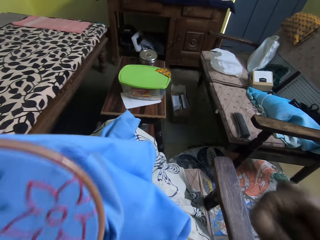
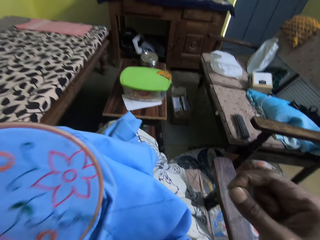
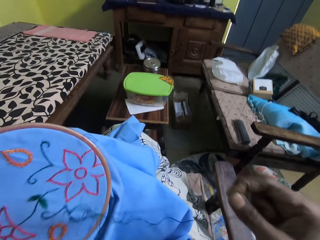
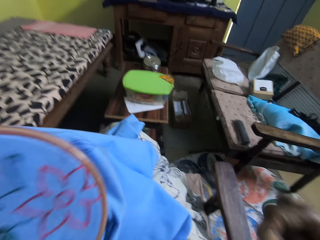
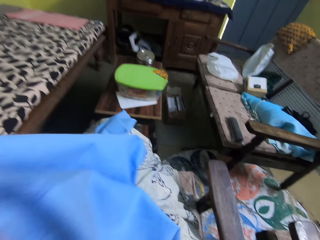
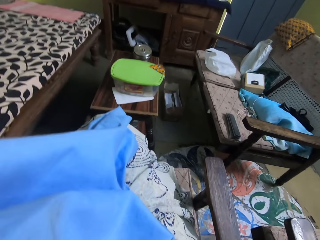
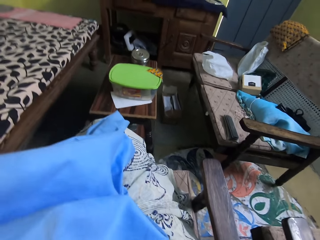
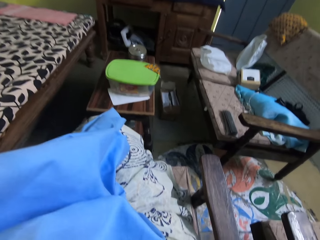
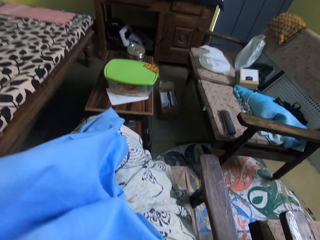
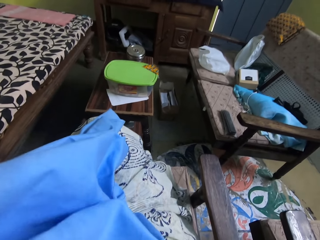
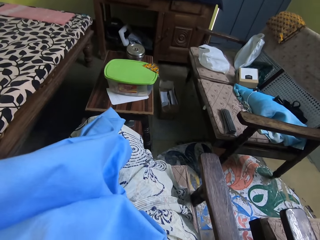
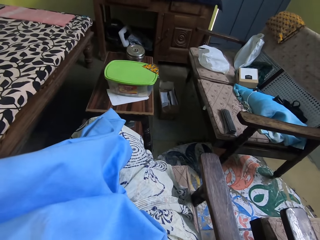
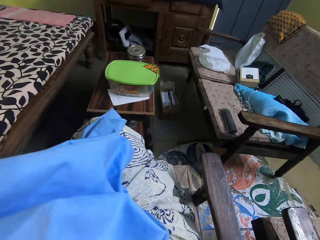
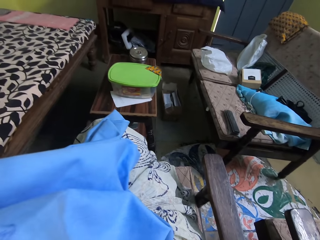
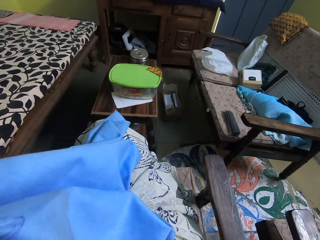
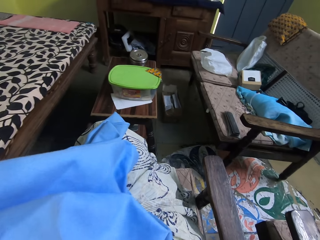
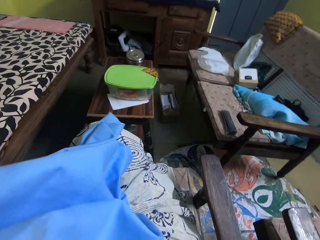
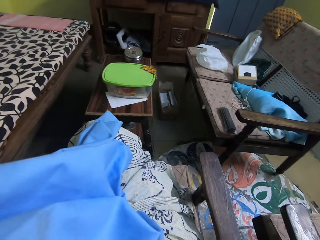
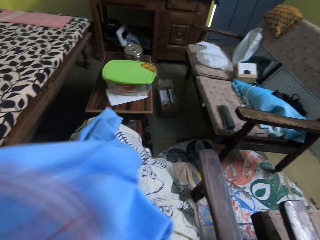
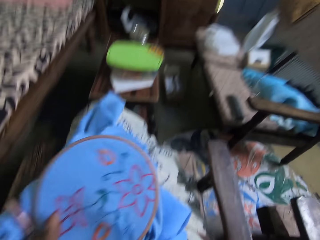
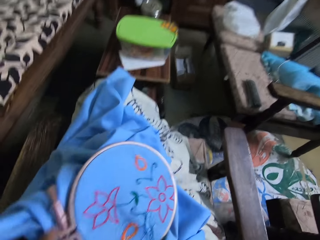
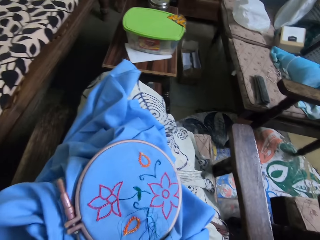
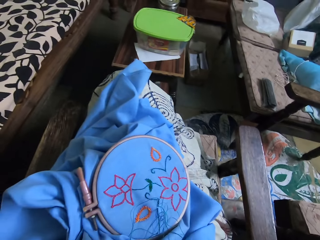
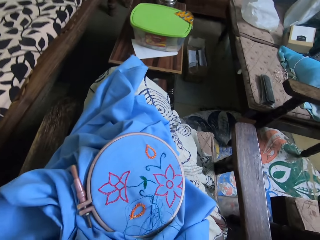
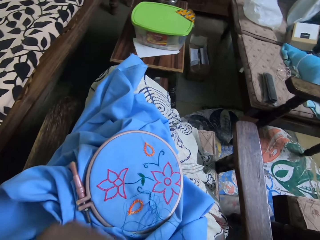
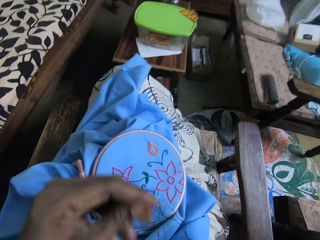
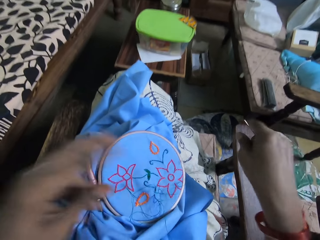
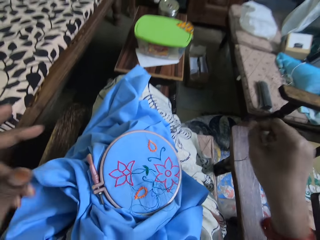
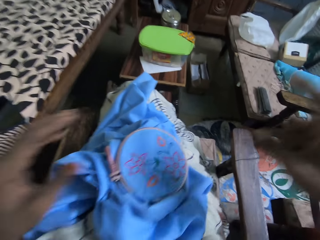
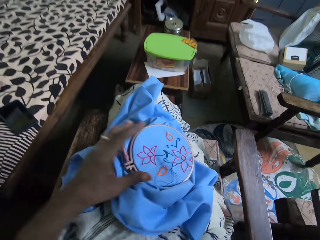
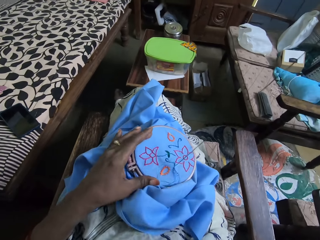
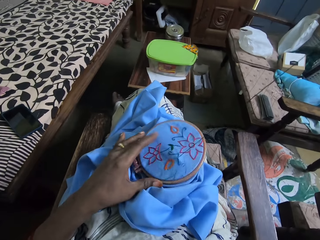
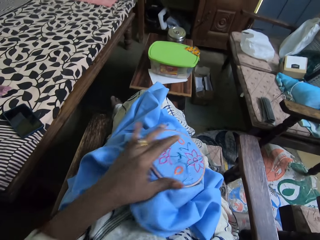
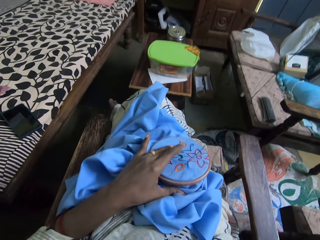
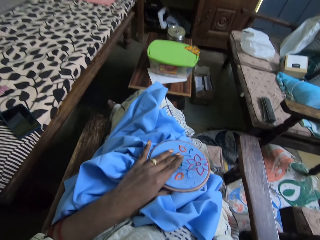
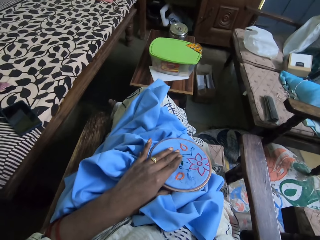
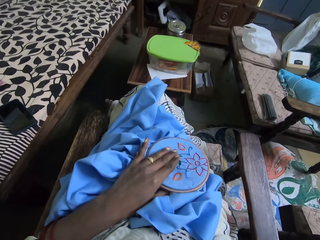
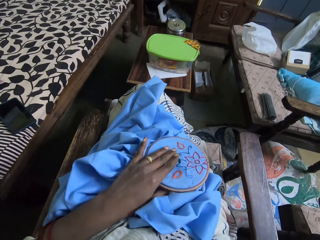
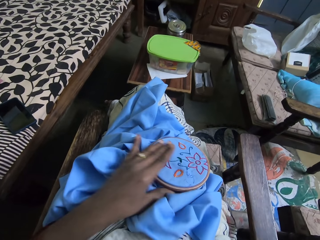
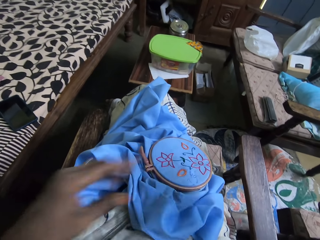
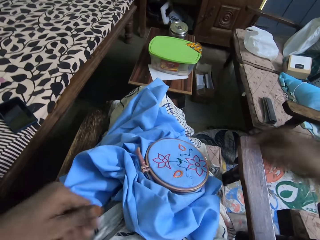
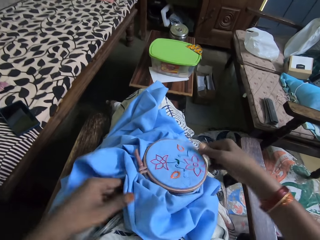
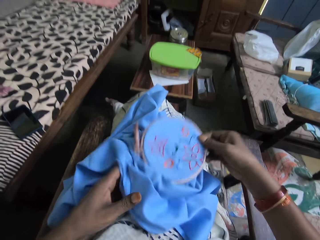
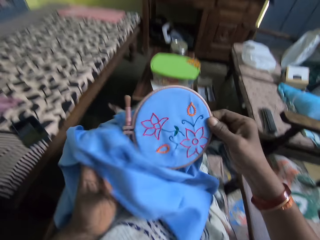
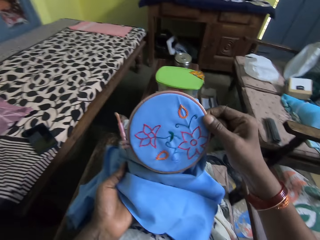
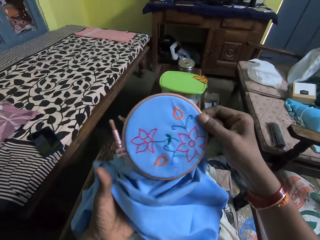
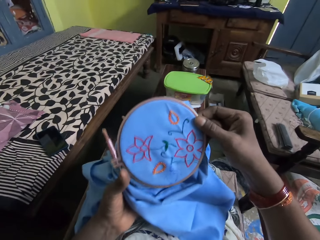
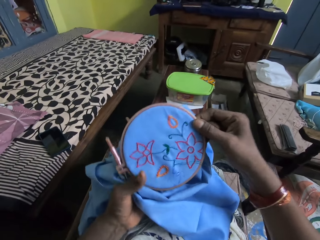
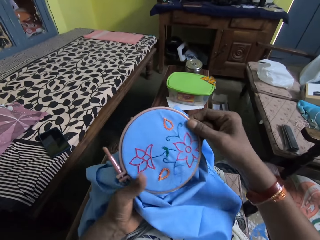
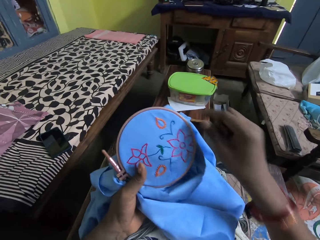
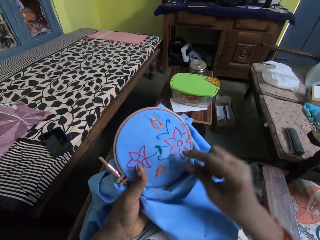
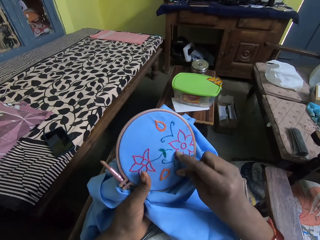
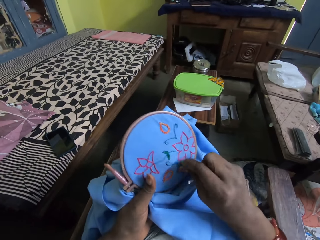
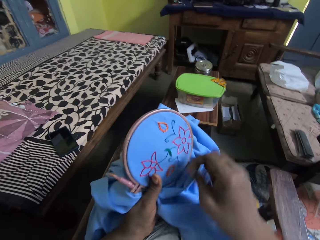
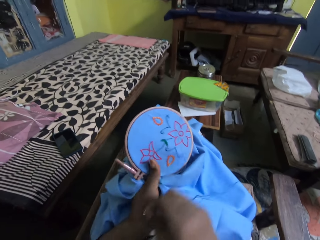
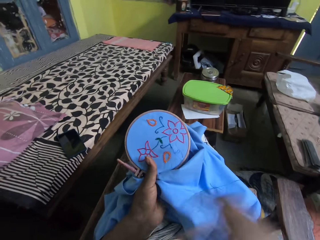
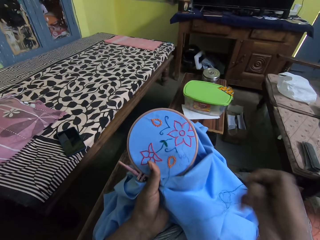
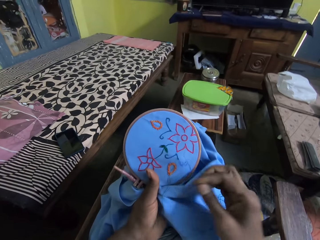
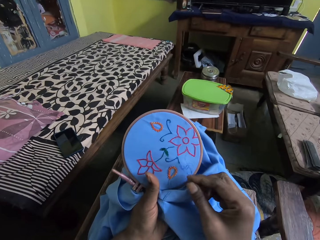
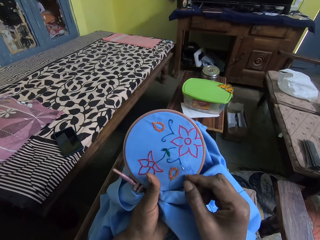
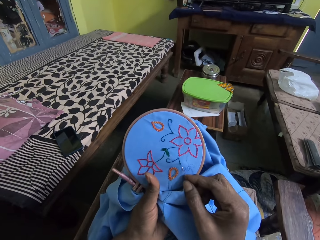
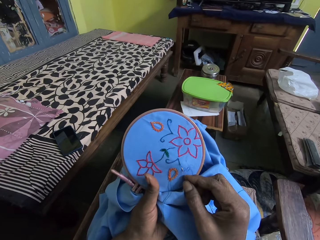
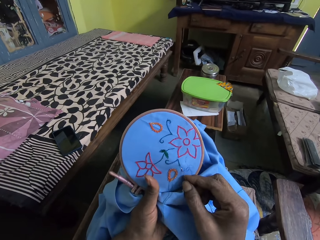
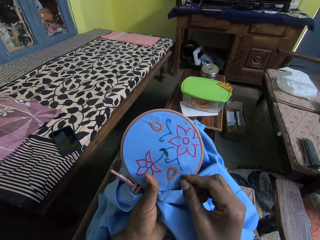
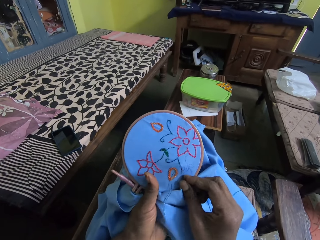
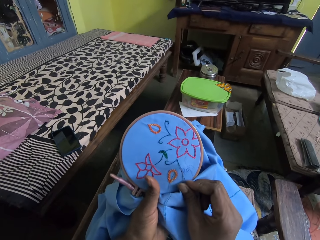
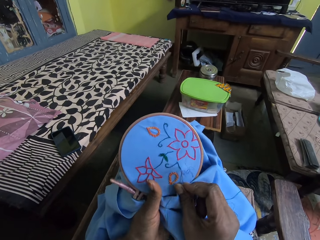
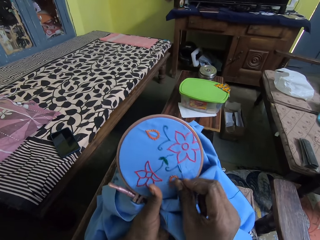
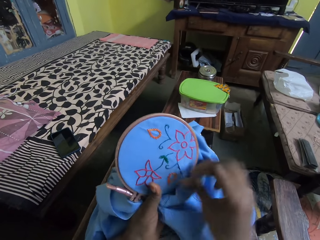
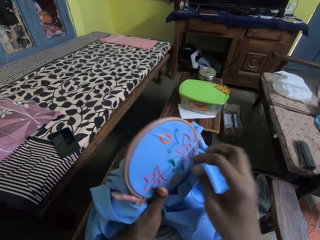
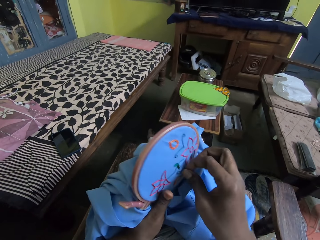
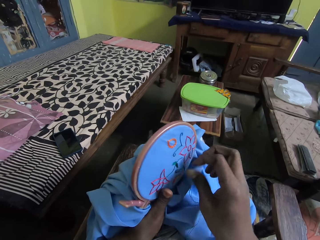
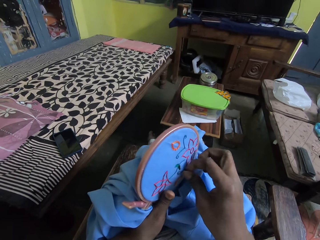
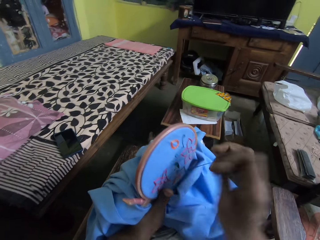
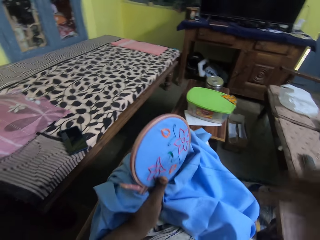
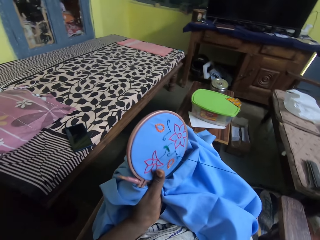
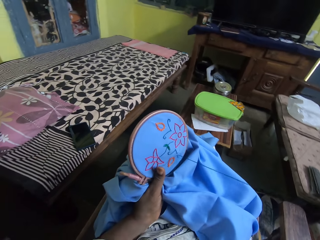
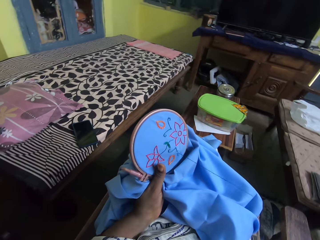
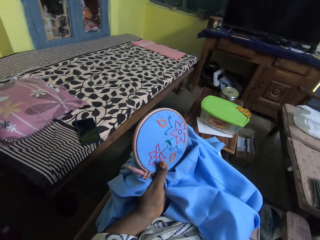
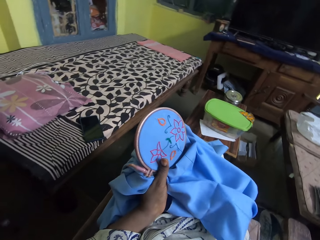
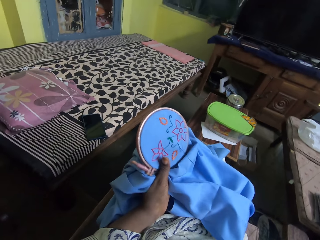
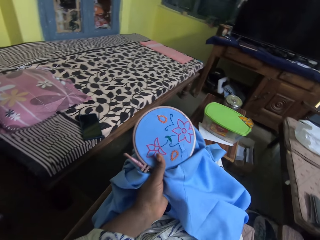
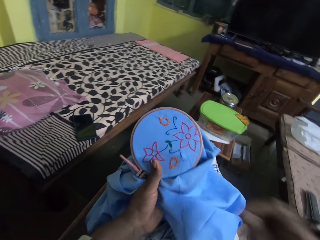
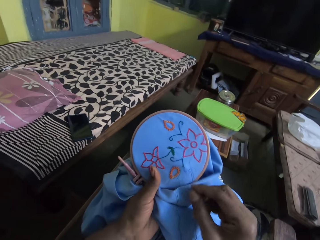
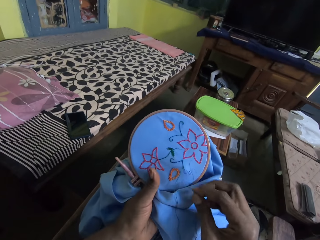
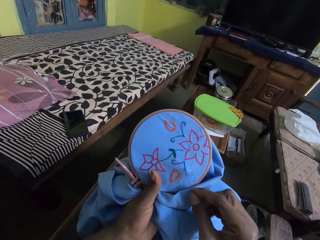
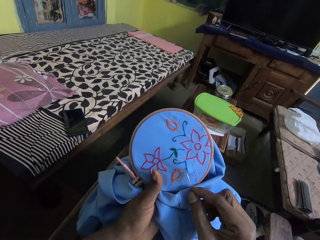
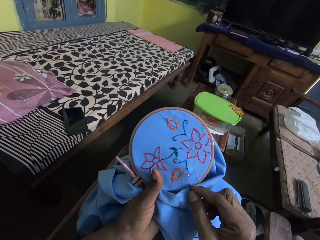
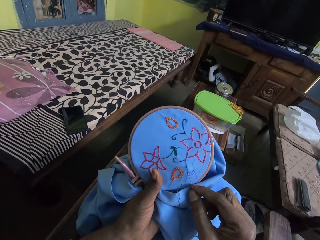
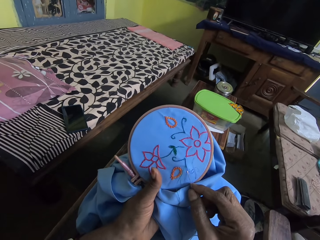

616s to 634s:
The camera wearer looks at a sewing thread. They lift up a piece of cloth towards the mouth. They put the piece of cloth on the thighs. They pull a thread. They lift up the right hand. They sew the piece of cloth with hands and a needle.

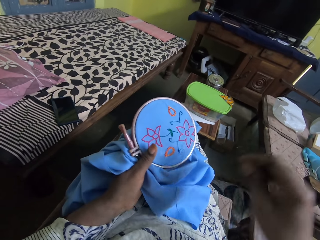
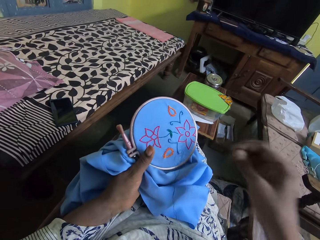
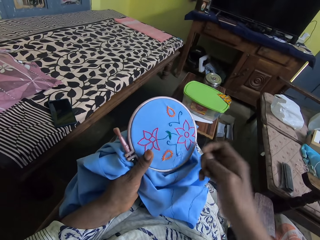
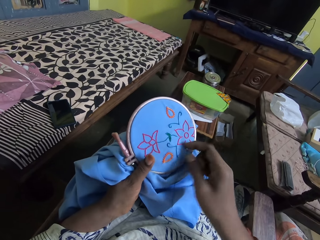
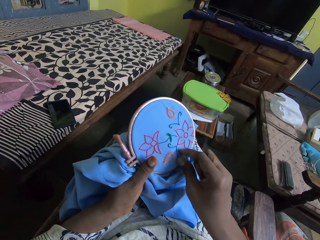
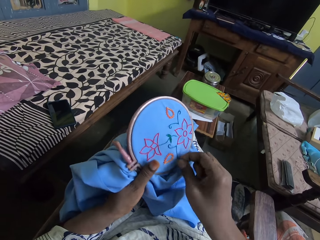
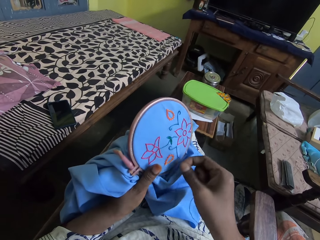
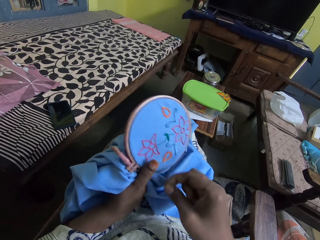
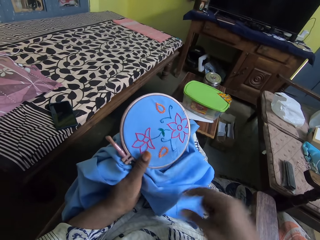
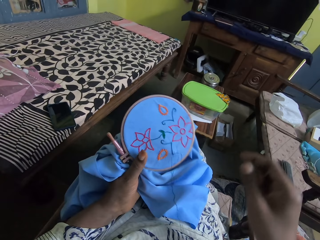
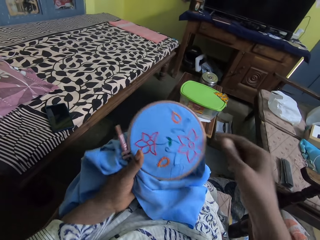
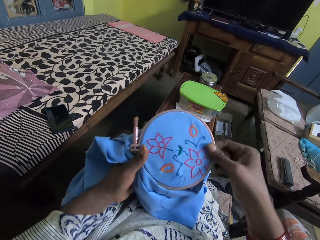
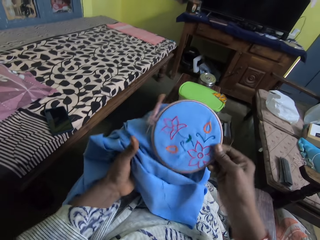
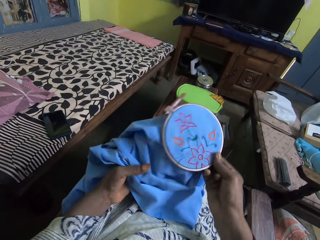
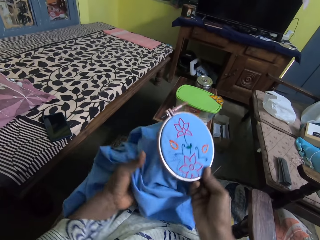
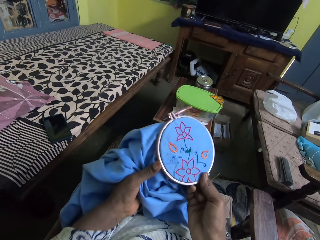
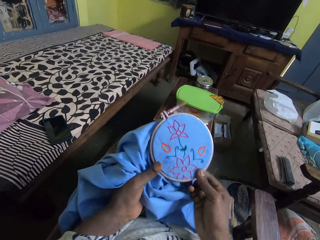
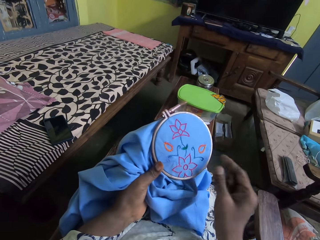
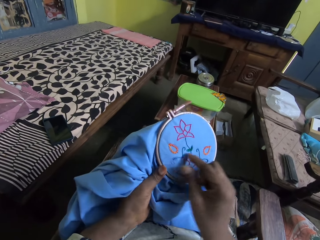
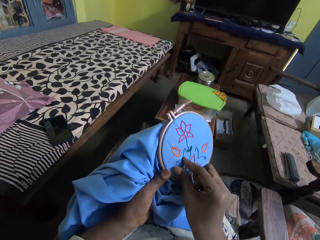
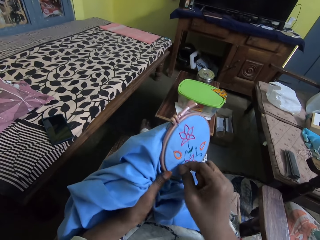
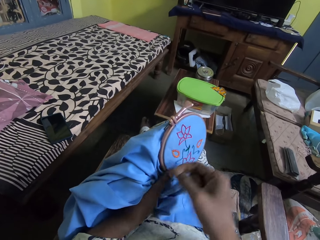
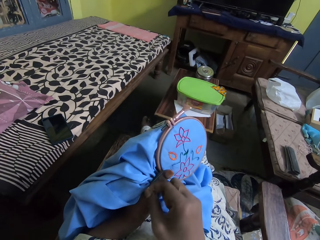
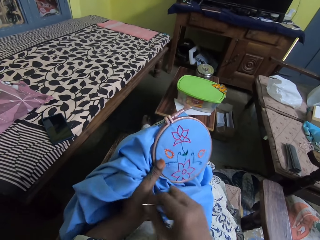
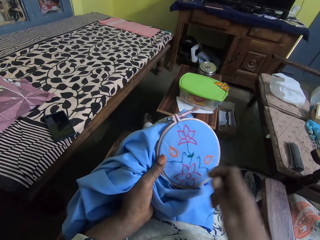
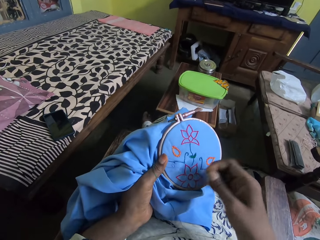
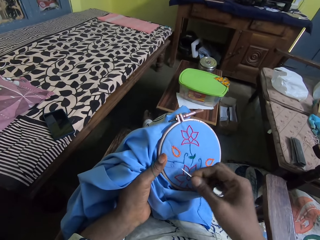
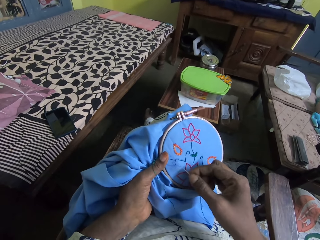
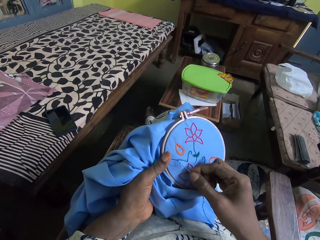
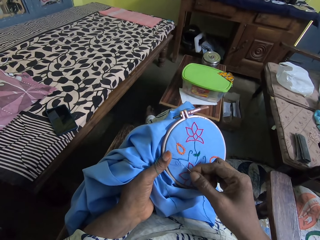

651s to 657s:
The camera wearer looks at a piece of cloth.
